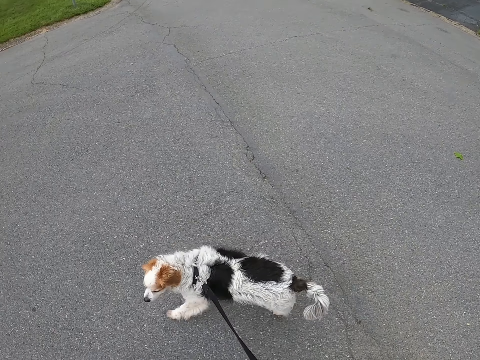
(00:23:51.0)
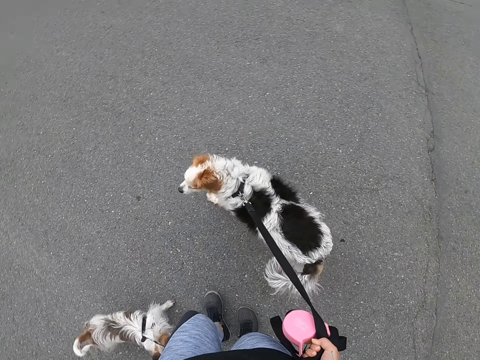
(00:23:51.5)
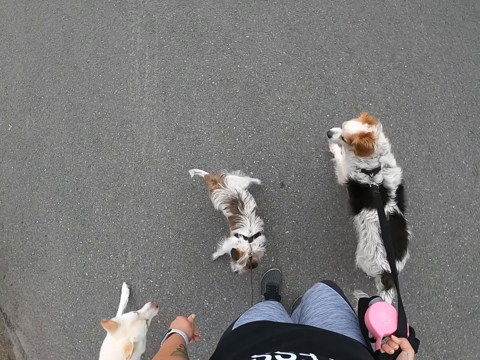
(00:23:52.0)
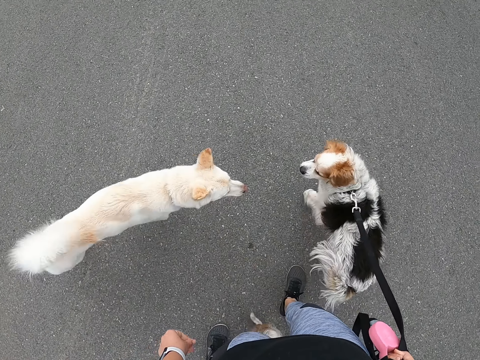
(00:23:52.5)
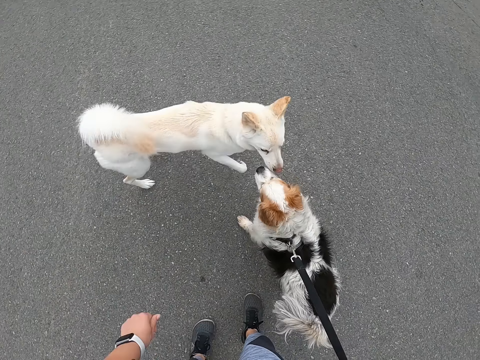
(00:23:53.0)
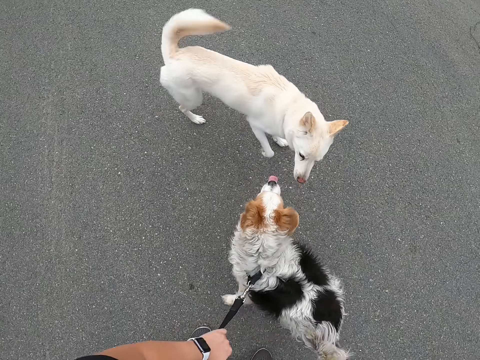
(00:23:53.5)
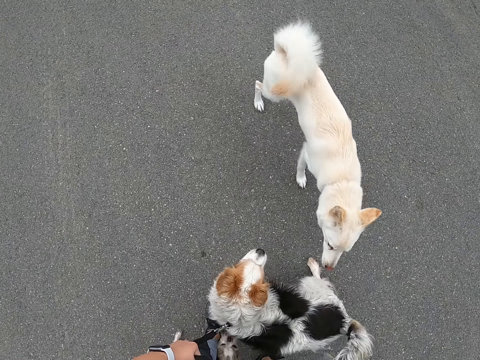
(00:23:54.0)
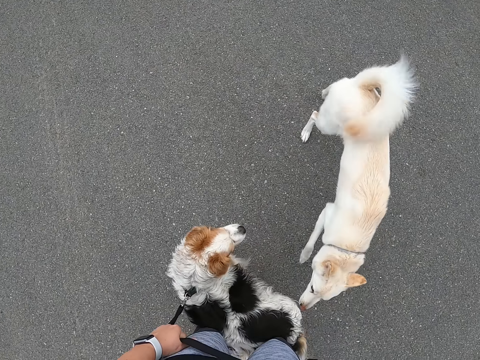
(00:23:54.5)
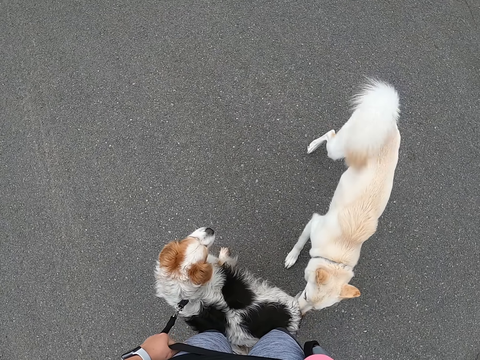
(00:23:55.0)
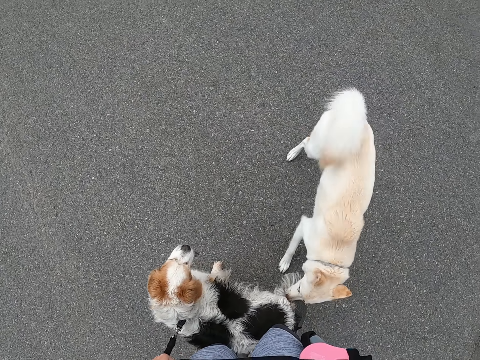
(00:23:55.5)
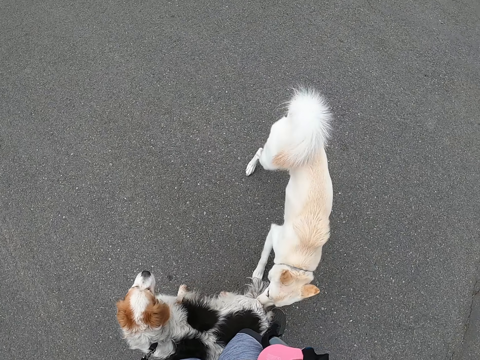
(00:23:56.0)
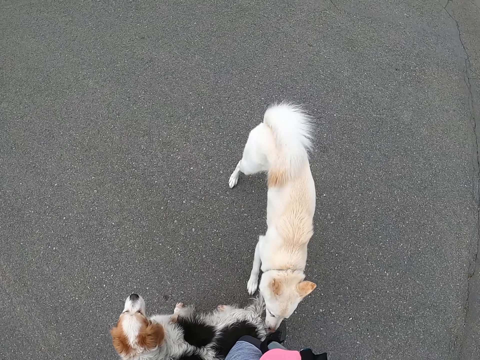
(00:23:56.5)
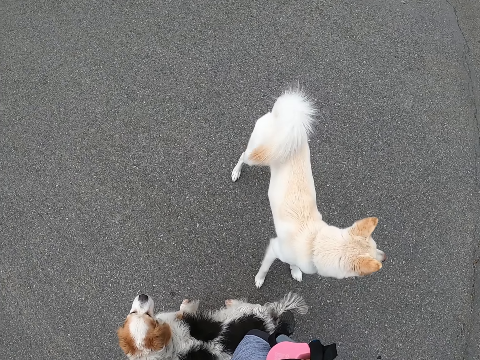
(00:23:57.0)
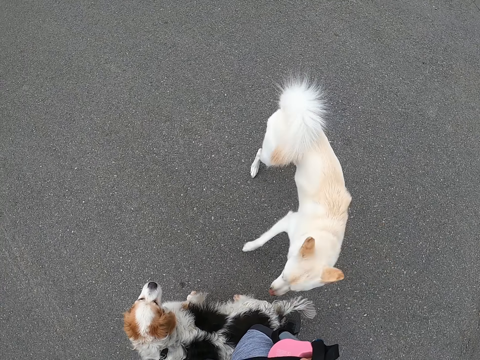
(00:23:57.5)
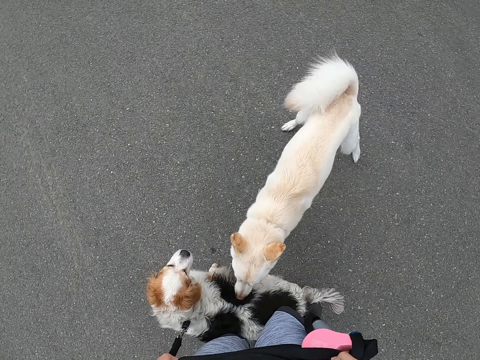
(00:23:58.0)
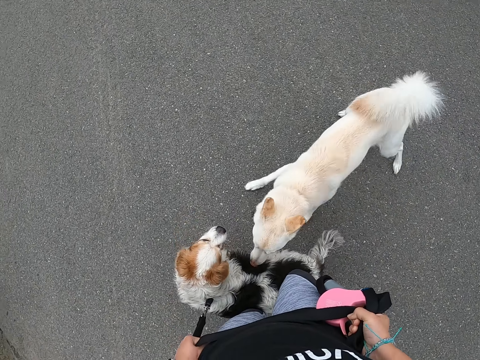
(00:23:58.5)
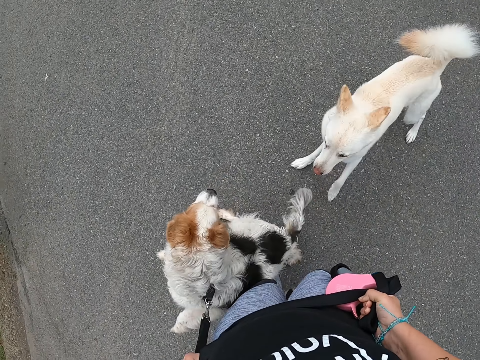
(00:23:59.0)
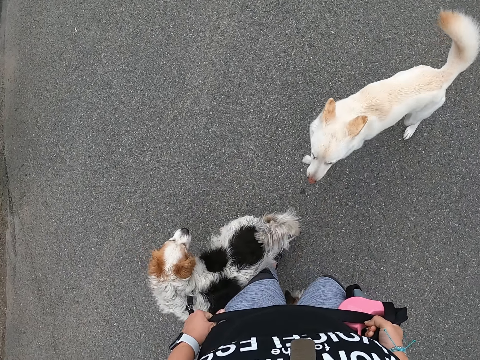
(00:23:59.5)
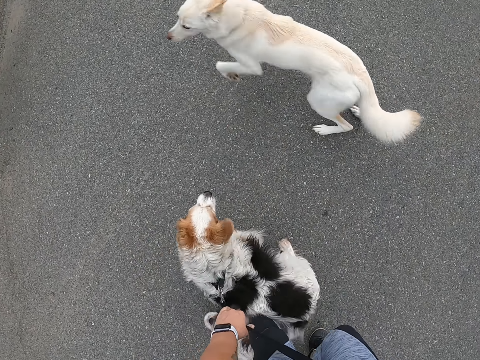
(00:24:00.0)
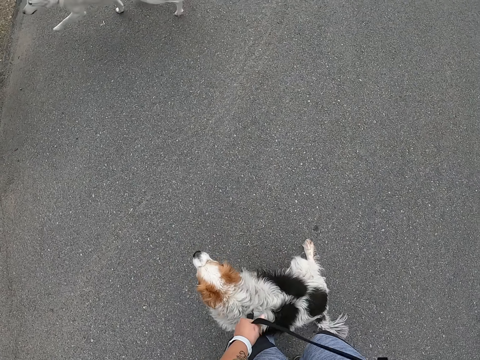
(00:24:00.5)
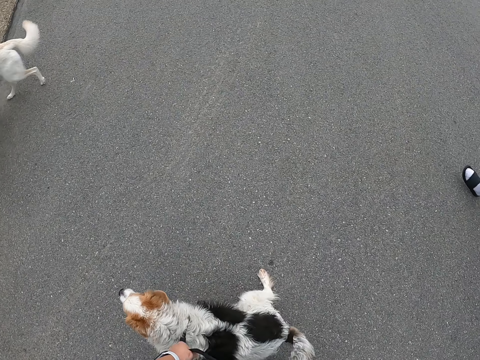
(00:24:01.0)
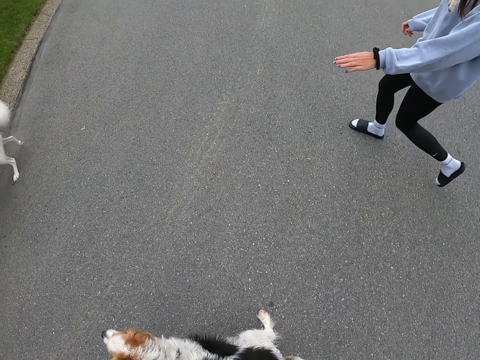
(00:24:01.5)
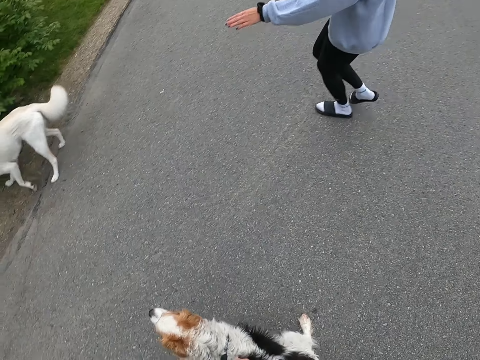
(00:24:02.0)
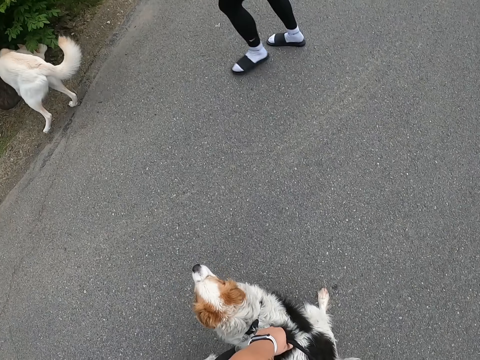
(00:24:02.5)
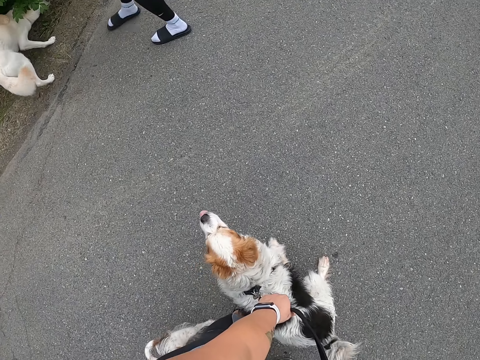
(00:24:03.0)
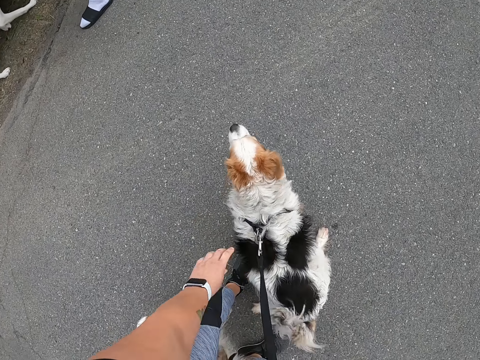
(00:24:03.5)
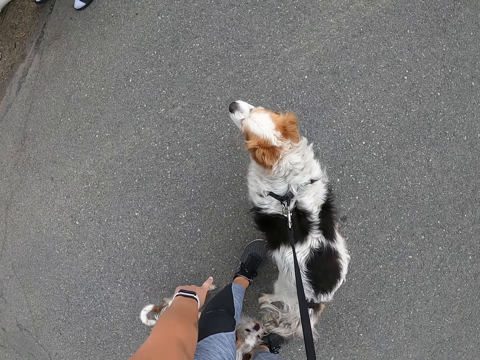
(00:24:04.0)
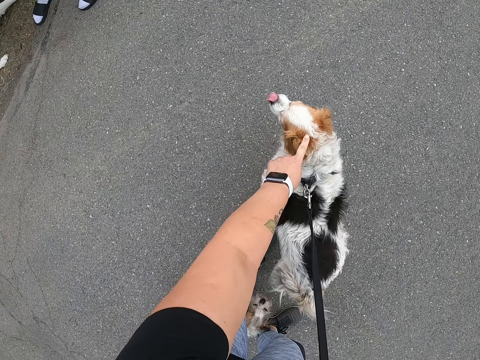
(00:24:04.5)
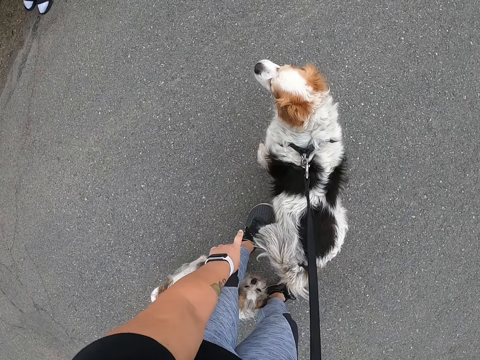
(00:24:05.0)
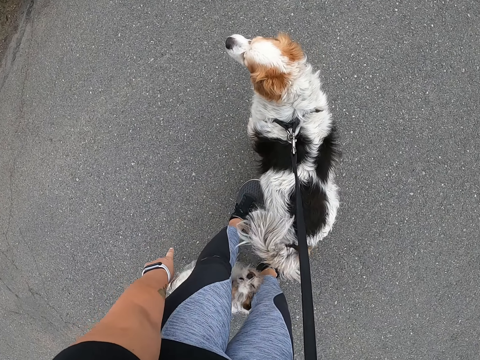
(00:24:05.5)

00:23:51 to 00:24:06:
The camera wearer stands. She pulls the leash of the dog with her left hand. A lady plays with a dog. The lady holds the dog. The camera wearer touches the dogs.

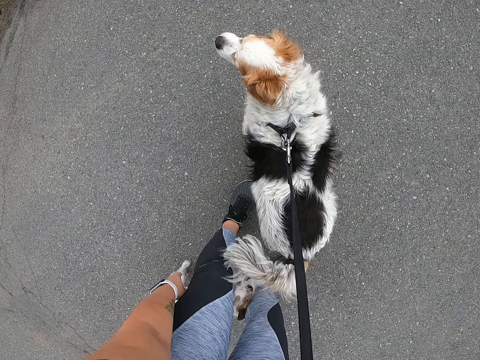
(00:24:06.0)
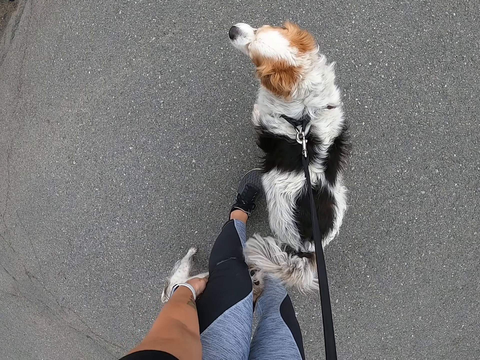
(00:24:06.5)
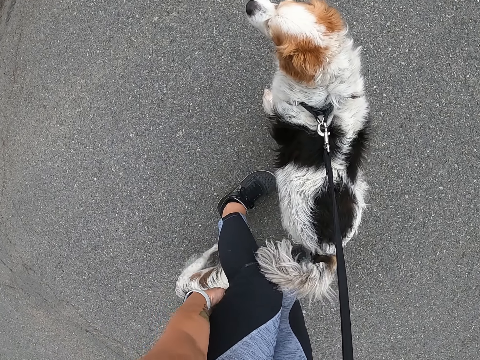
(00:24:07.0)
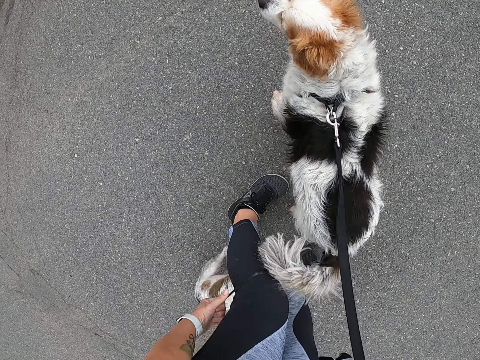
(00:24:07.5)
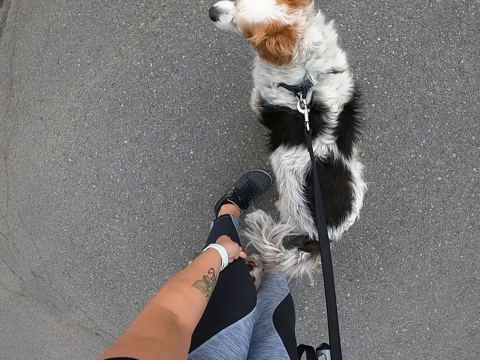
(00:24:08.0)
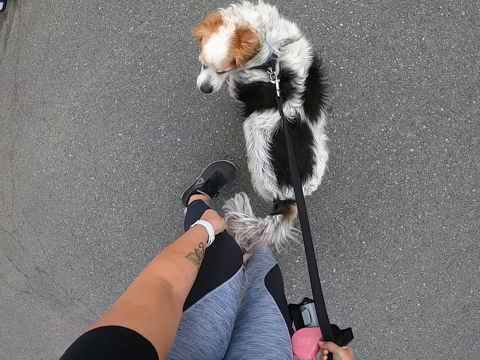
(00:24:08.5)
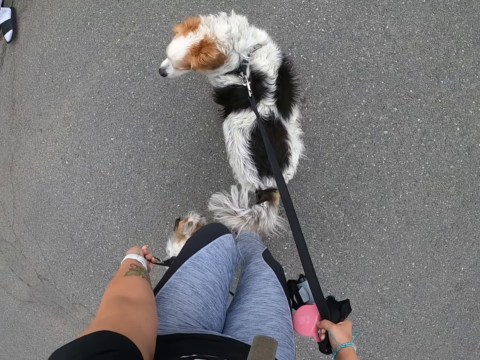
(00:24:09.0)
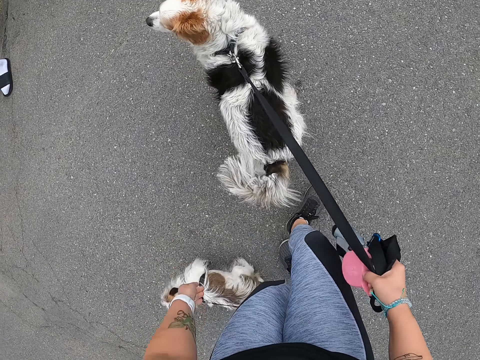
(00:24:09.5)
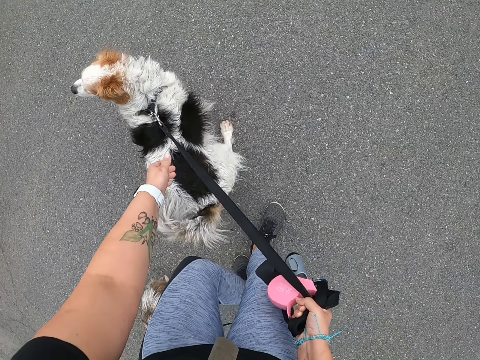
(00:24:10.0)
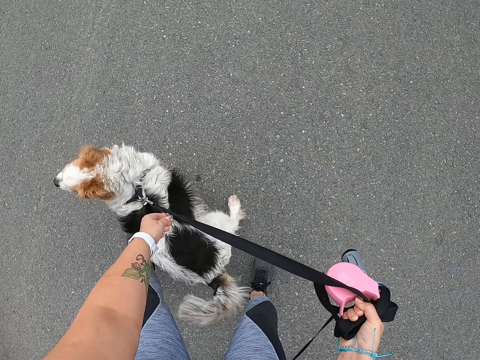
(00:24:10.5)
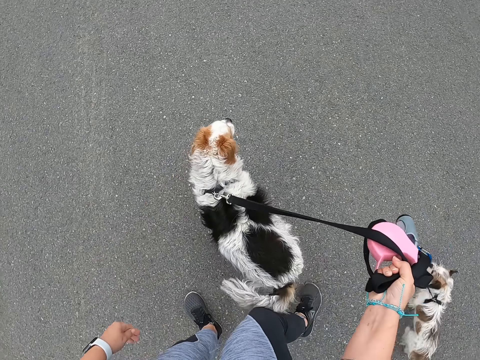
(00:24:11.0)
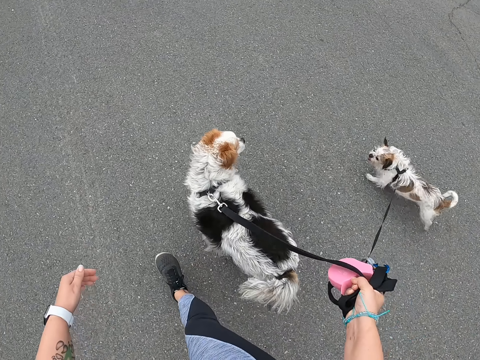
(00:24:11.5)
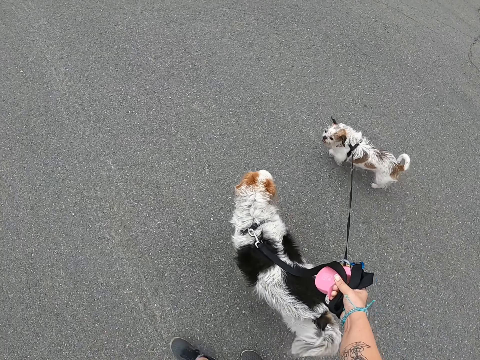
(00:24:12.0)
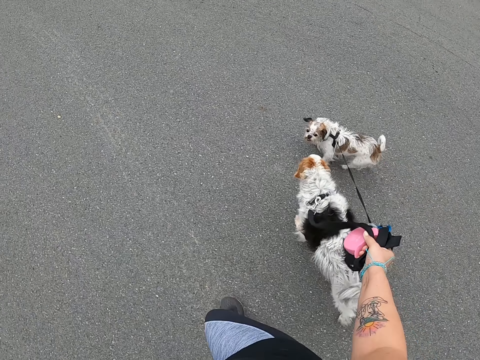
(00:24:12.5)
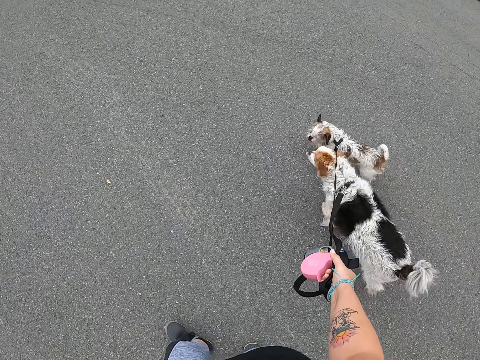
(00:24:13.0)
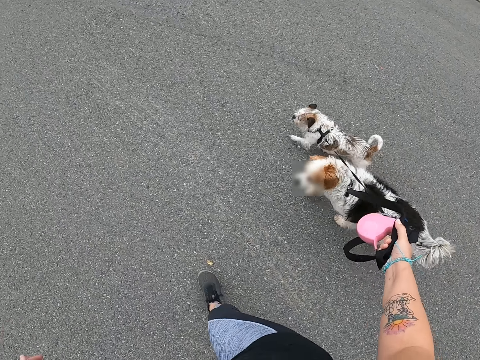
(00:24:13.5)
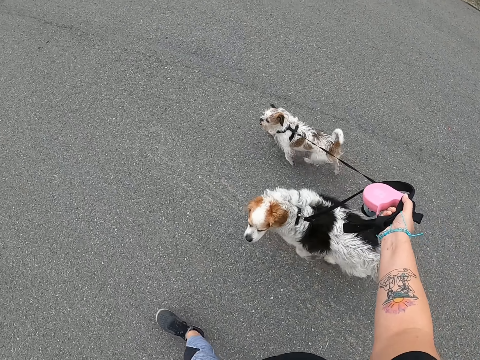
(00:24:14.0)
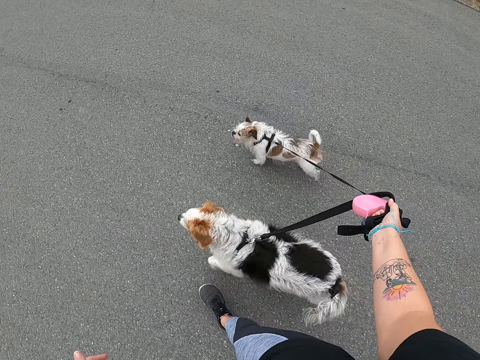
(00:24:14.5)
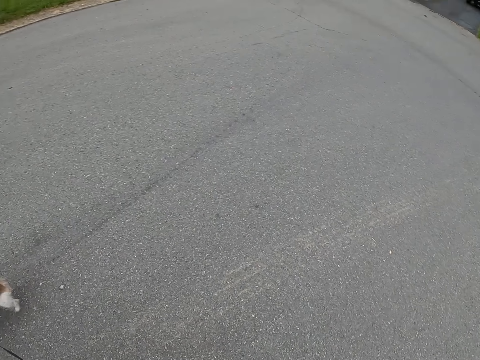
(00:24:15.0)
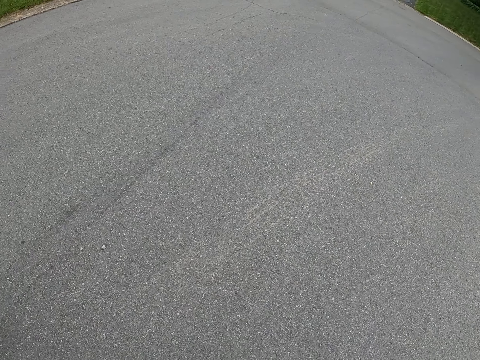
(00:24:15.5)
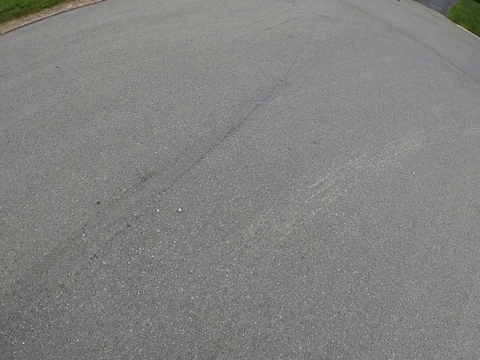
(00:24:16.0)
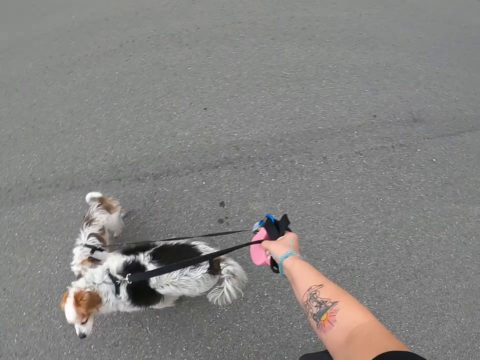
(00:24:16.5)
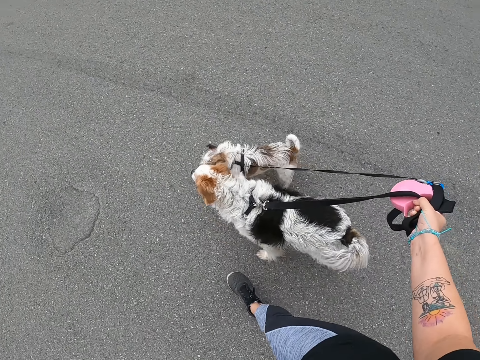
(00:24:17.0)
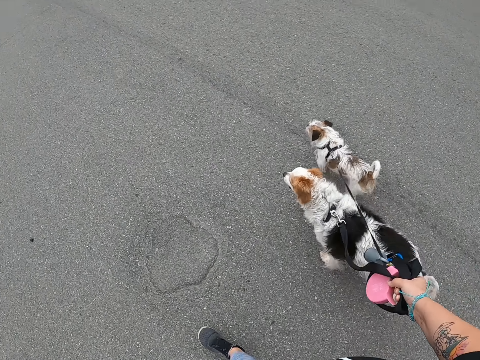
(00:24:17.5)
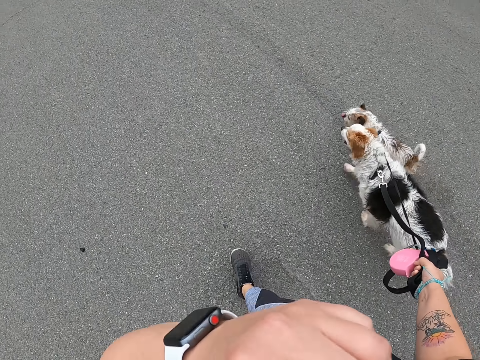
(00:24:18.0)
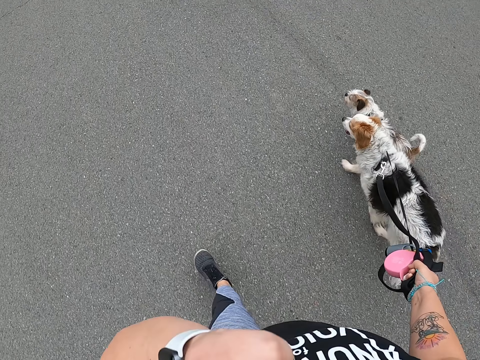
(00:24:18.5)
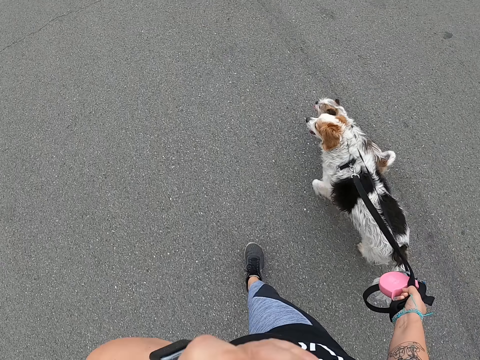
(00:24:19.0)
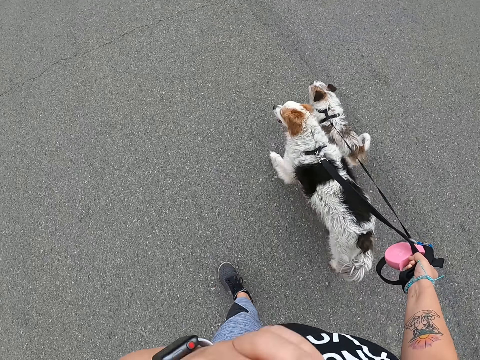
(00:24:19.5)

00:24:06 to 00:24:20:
The camera wearer releases the leash of a dog from her left leg with her left hand. She lifts her leg. She walks on the road and leads the dogs with the leash. She touches her face with her left hand.
